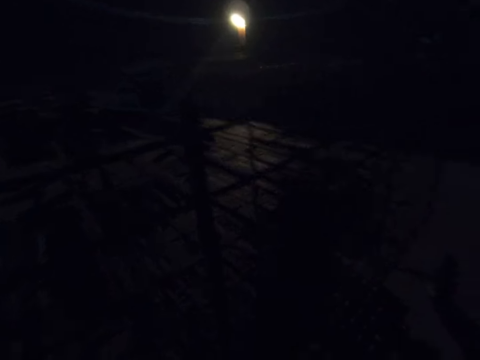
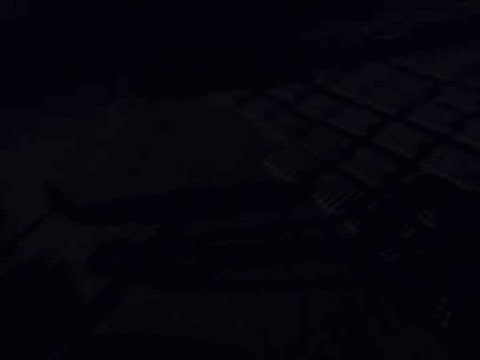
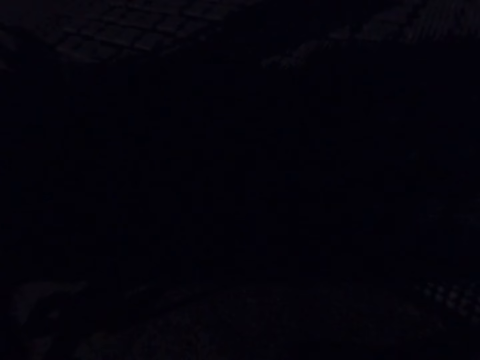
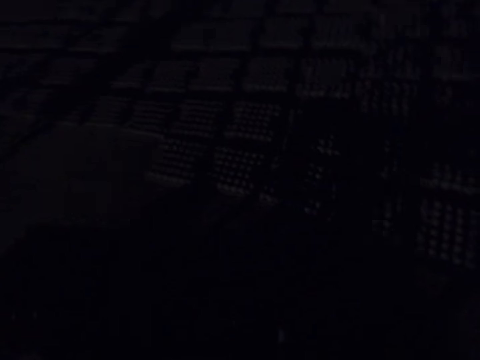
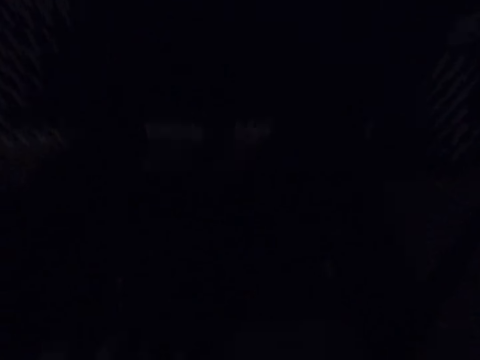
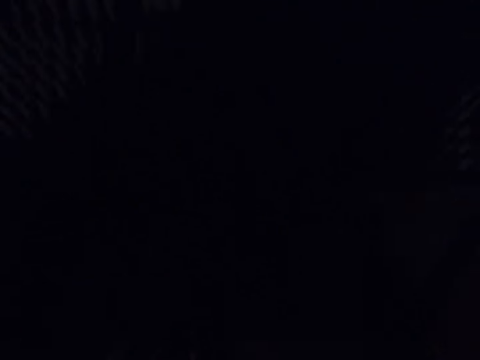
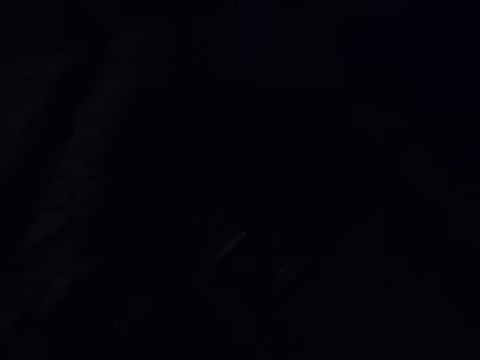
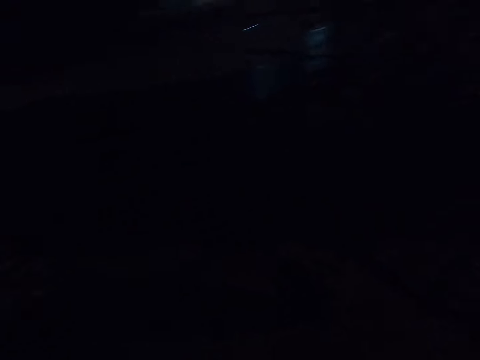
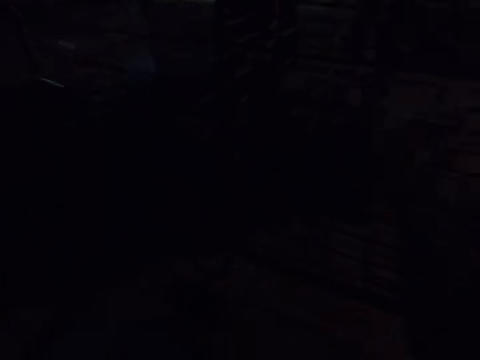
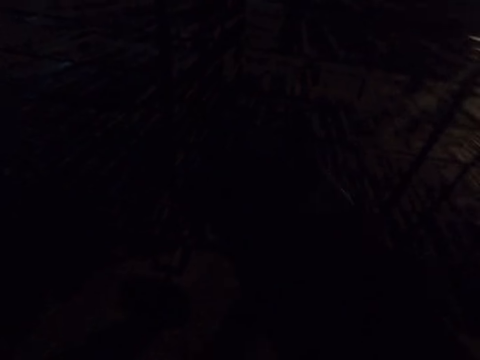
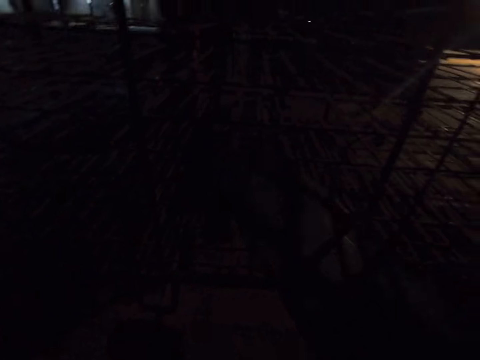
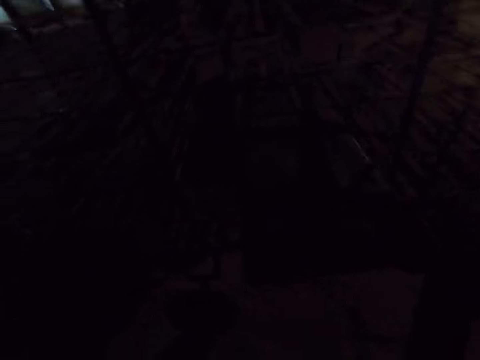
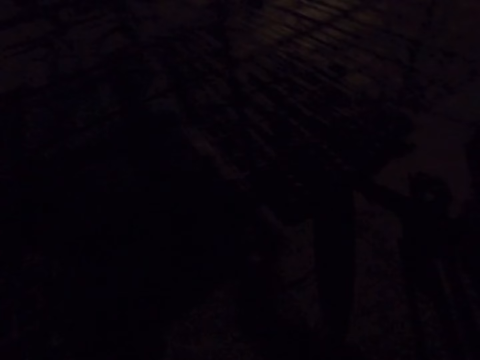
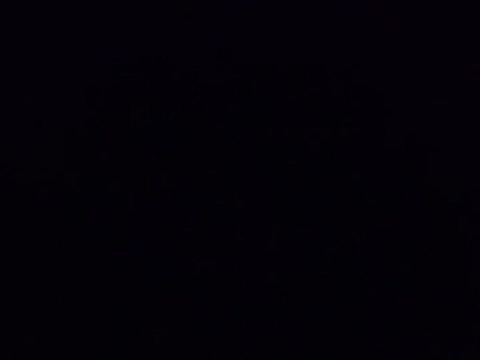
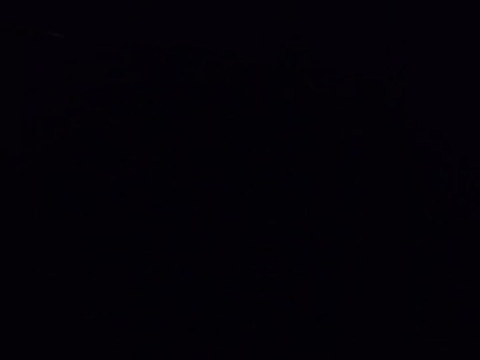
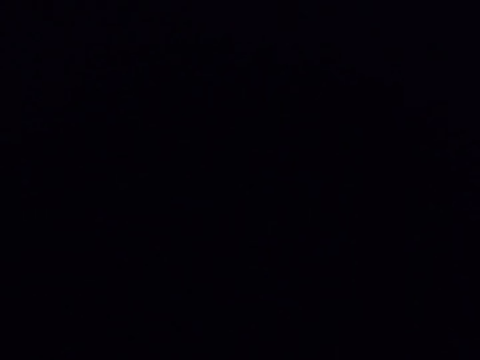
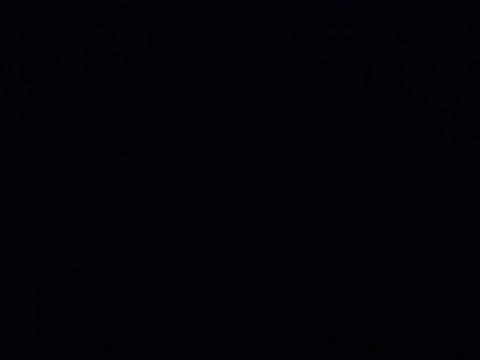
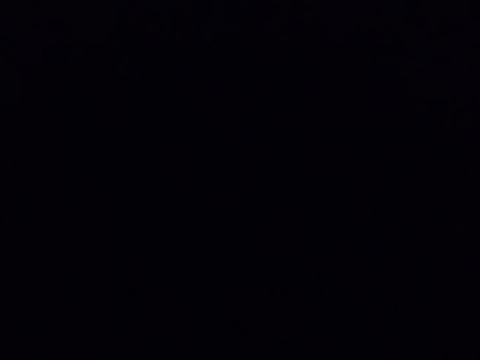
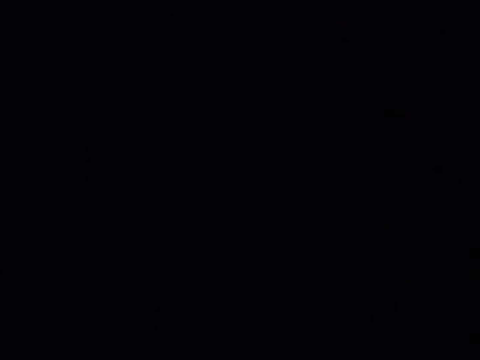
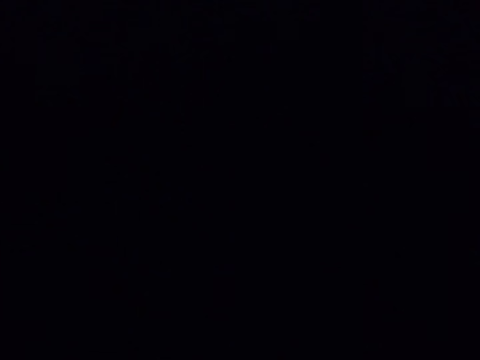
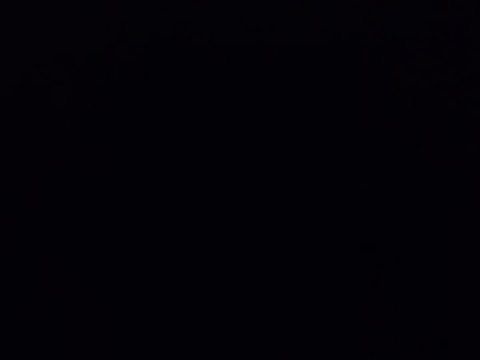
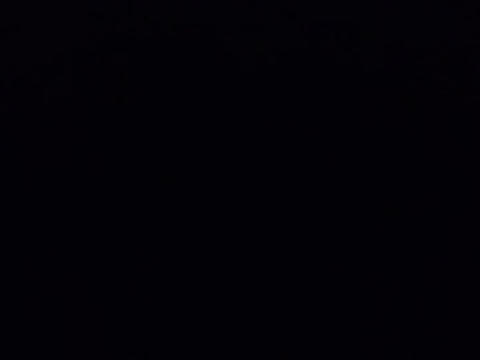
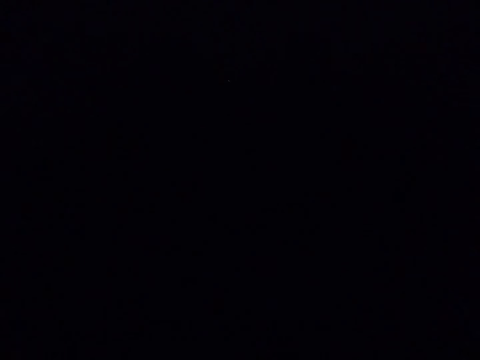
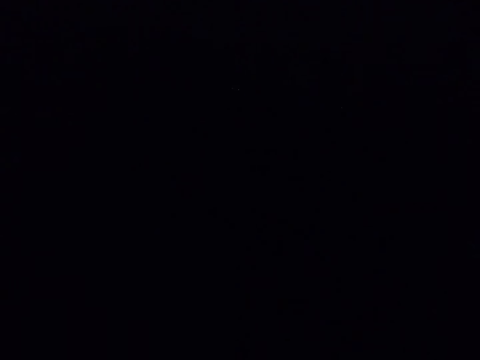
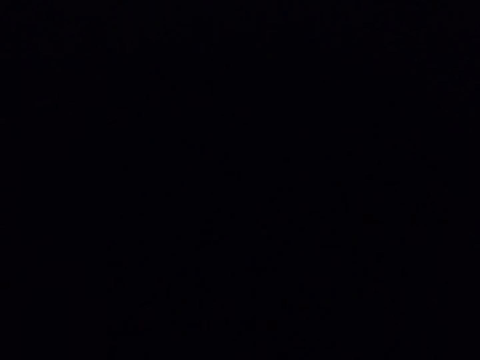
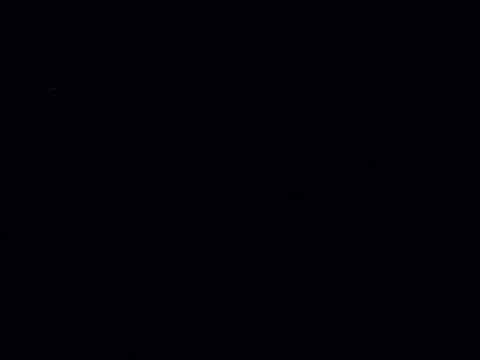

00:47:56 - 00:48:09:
The camera wearer pulls the board of trays from the trolley. They put the trays on the ground. They put the board on the trolley. They talk to a man.
